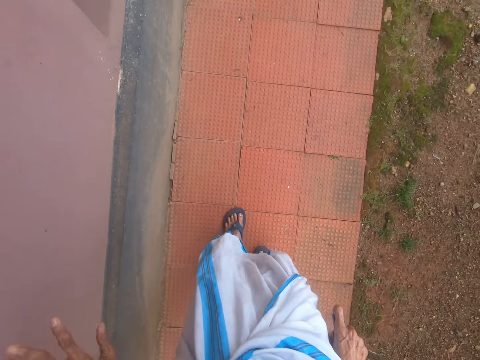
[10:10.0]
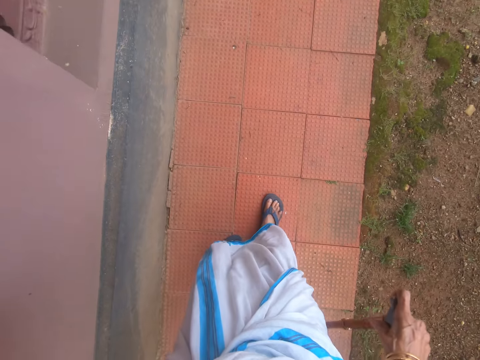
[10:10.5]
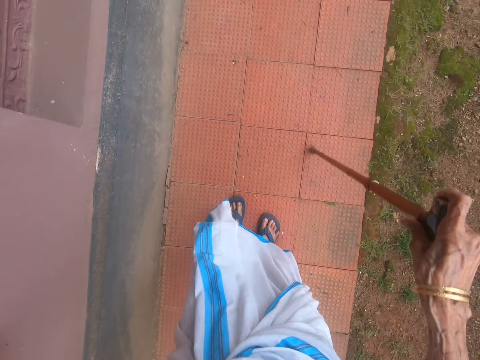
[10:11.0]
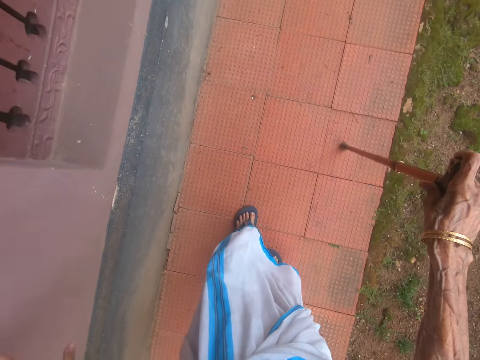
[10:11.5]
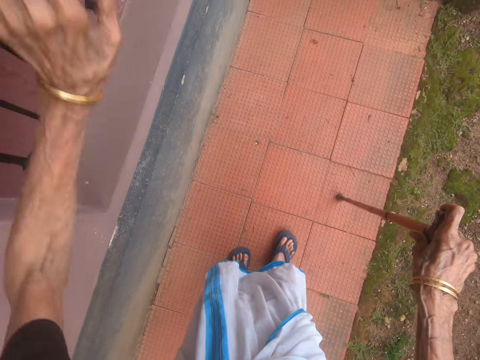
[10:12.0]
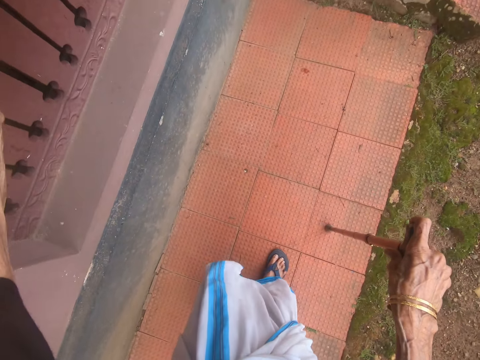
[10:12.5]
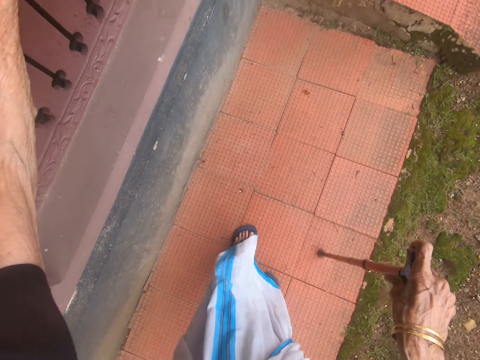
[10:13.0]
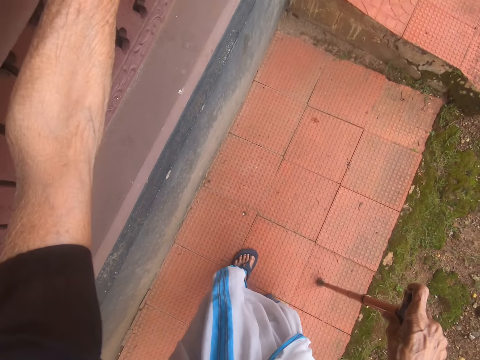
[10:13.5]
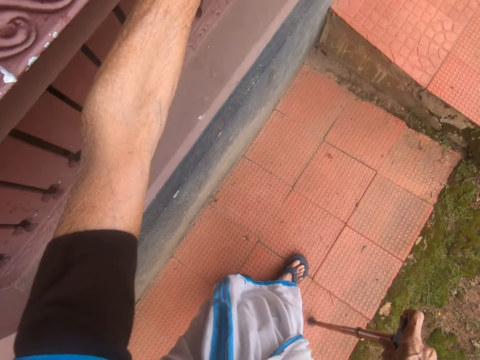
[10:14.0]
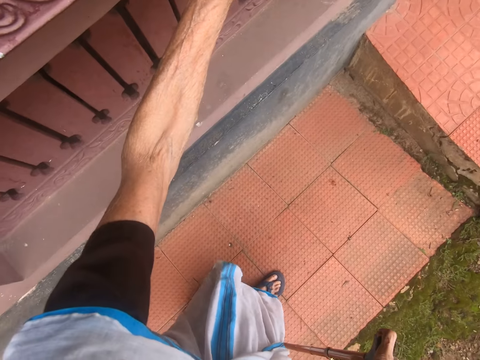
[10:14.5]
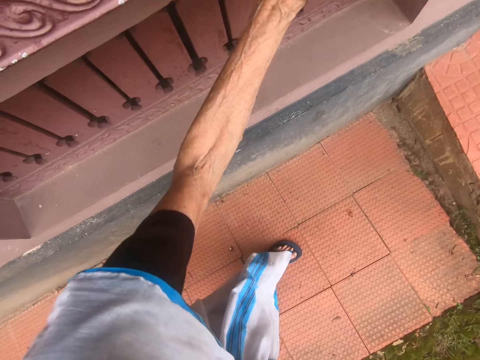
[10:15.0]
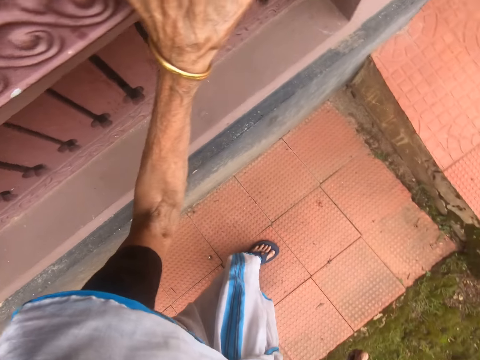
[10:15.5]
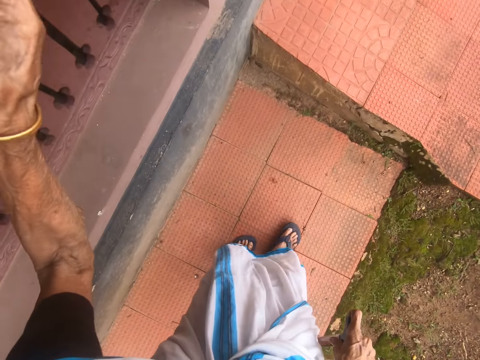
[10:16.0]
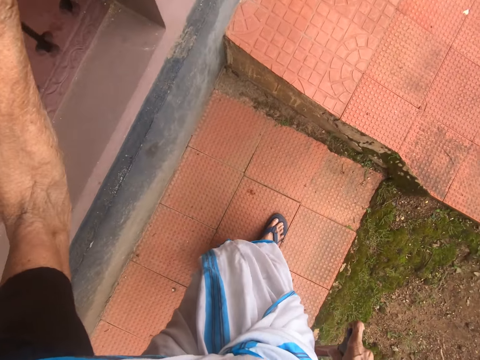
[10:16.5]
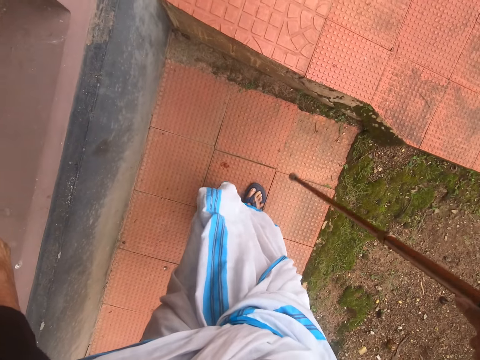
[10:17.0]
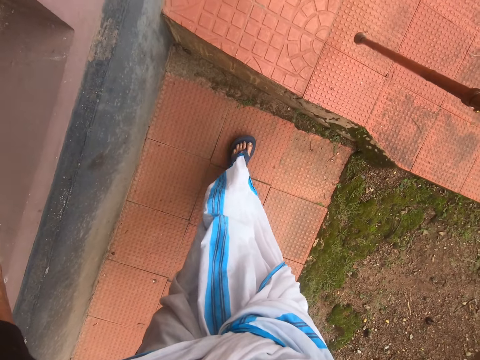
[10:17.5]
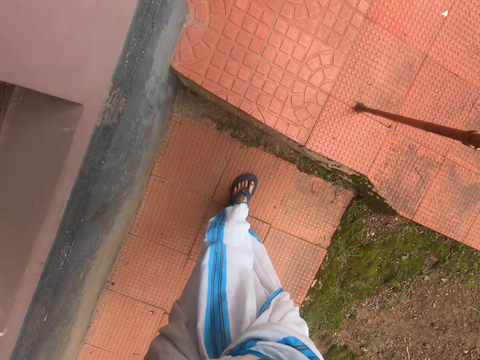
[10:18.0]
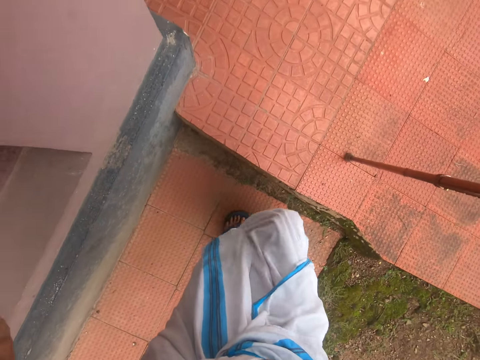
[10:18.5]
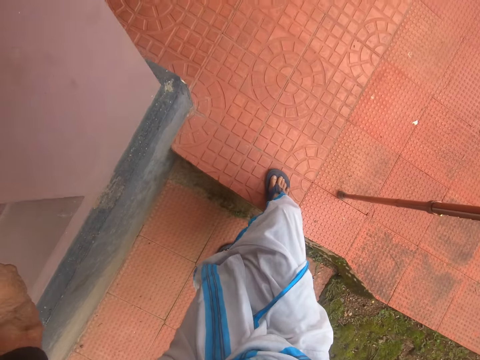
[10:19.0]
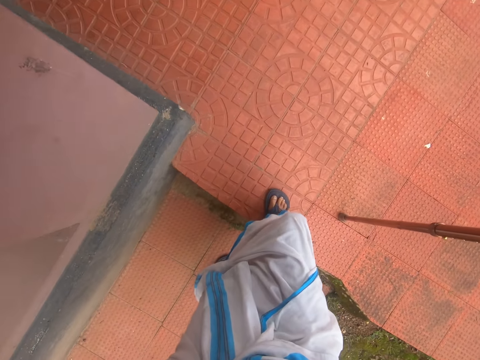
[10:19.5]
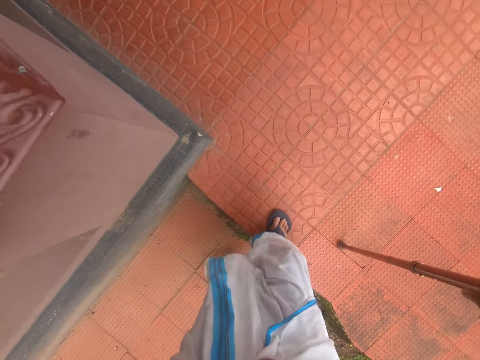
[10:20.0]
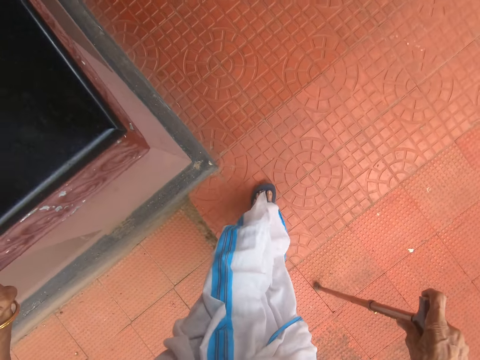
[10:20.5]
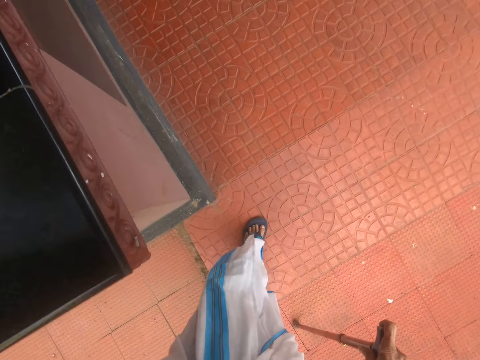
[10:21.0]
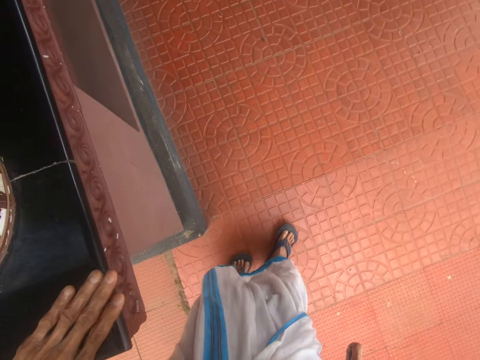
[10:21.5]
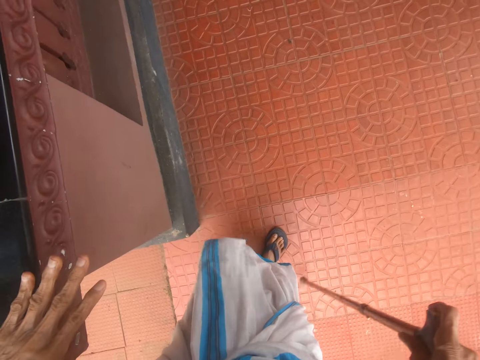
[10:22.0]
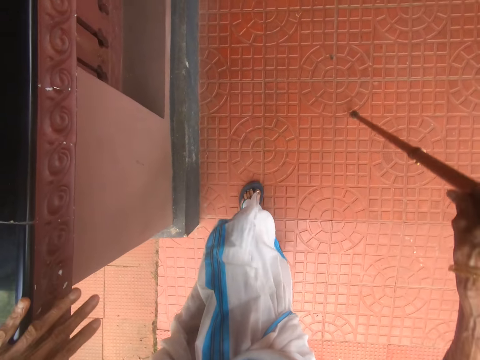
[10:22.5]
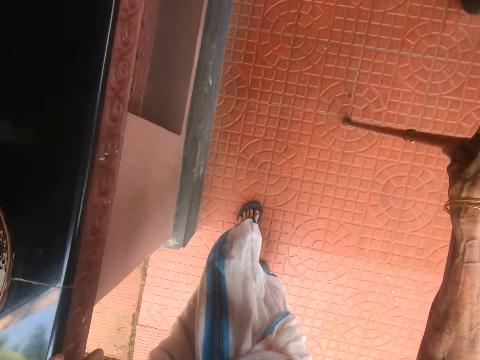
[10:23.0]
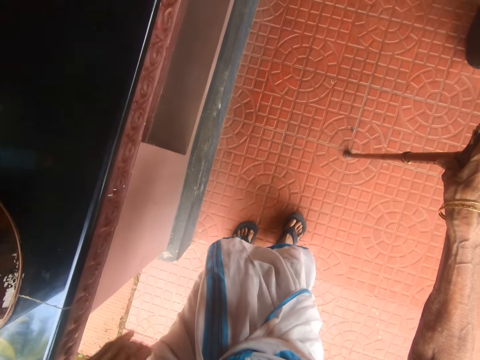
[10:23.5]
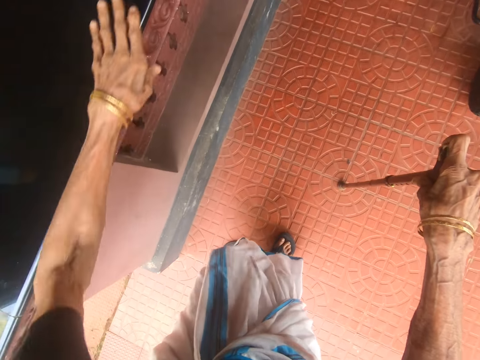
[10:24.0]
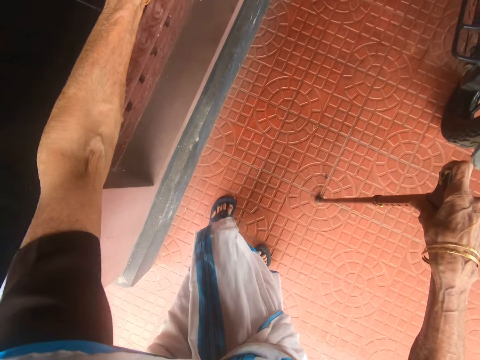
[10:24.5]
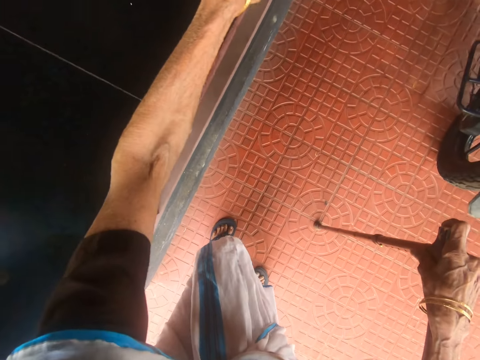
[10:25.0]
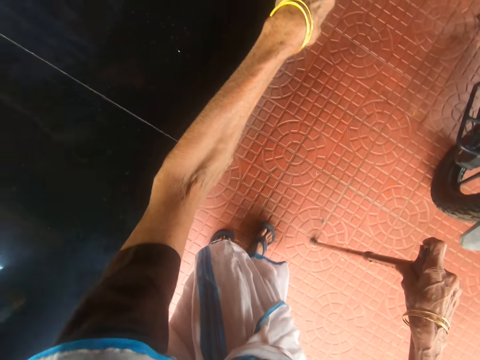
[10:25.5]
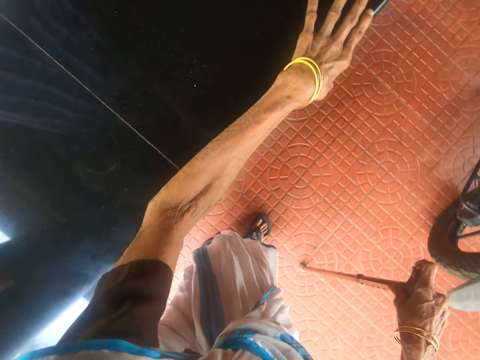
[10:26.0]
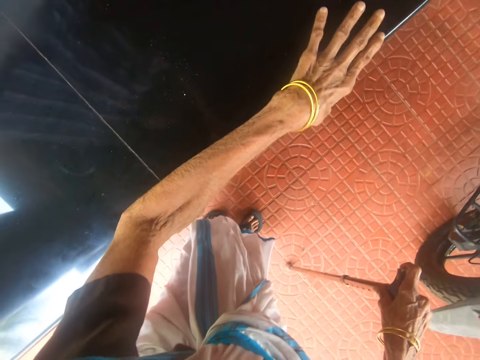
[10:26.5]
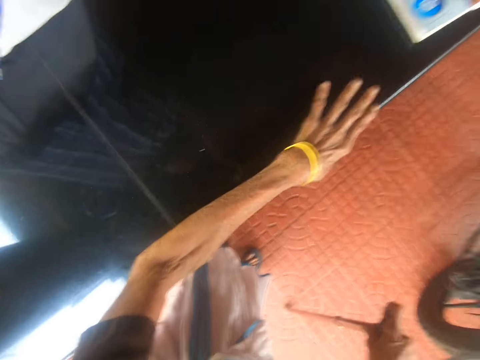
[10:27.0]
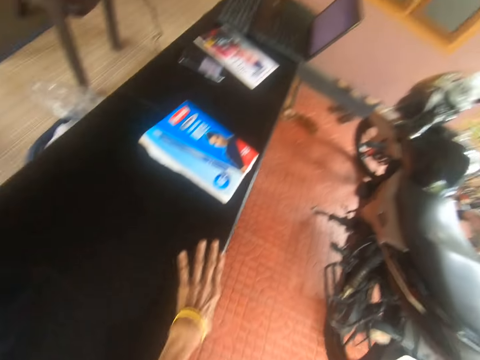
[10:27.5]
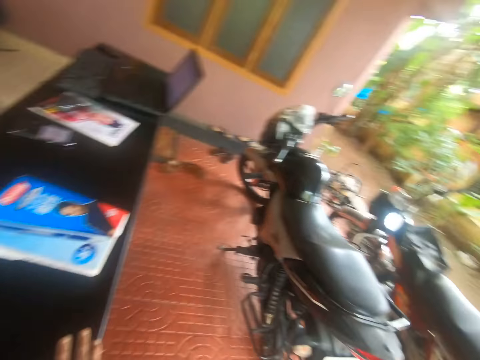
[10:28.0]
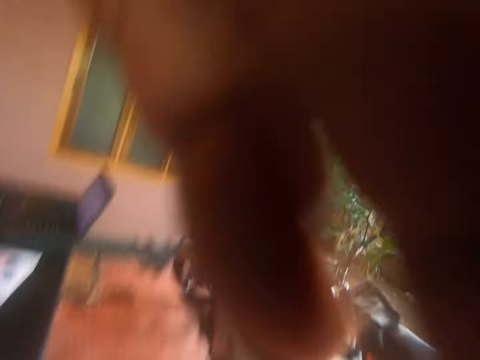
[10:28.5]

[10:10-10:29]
The camera wearer walks with a stick. They walk with a stick on the pavement again. They converse. They put a hand on a top. They look around the house.
